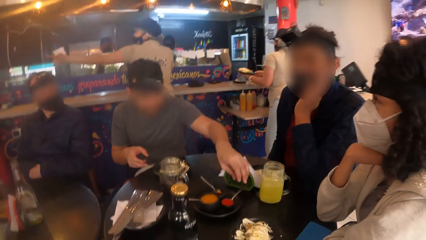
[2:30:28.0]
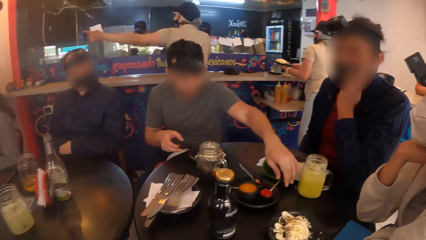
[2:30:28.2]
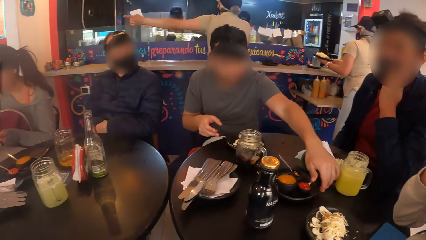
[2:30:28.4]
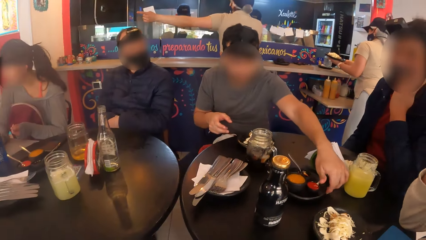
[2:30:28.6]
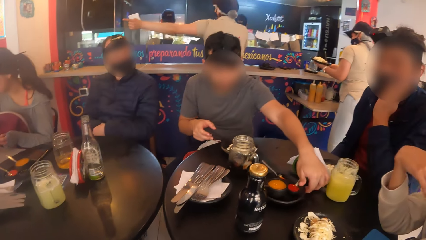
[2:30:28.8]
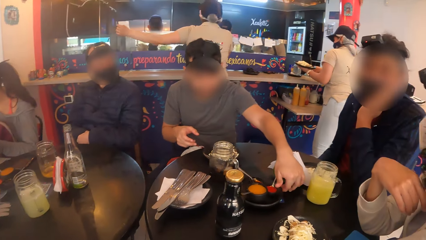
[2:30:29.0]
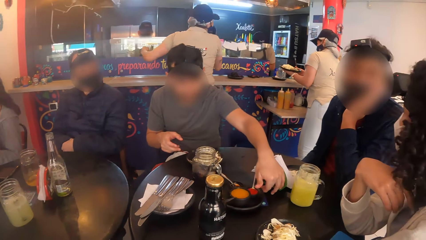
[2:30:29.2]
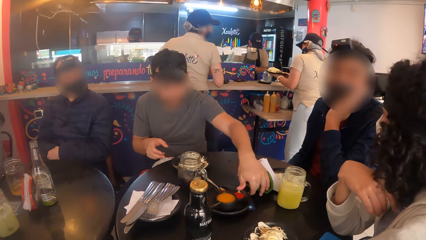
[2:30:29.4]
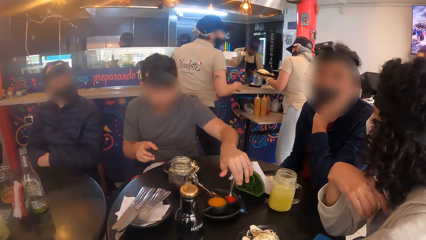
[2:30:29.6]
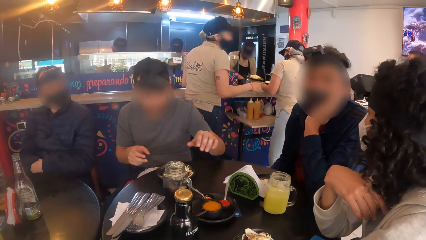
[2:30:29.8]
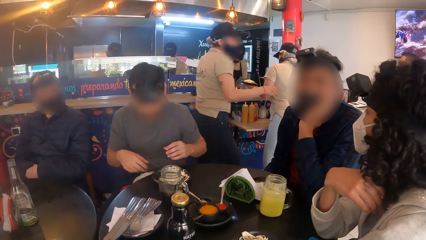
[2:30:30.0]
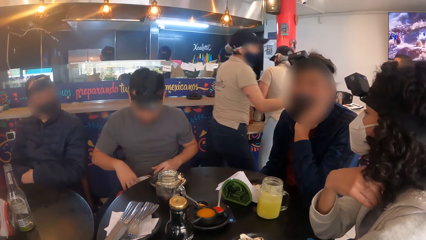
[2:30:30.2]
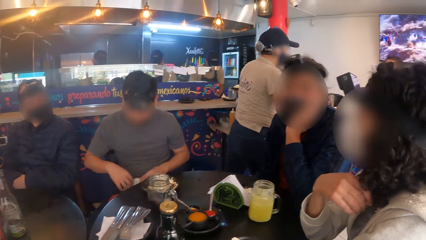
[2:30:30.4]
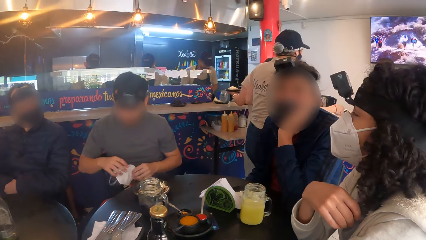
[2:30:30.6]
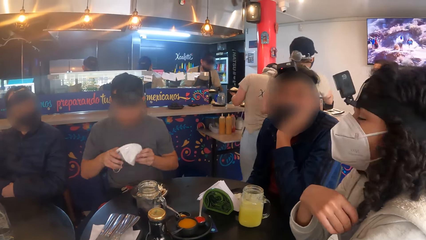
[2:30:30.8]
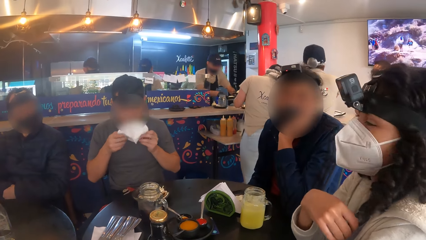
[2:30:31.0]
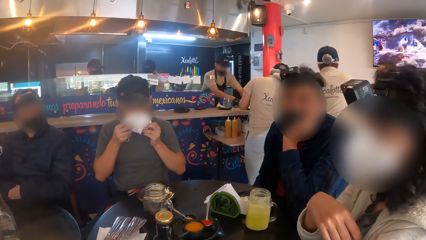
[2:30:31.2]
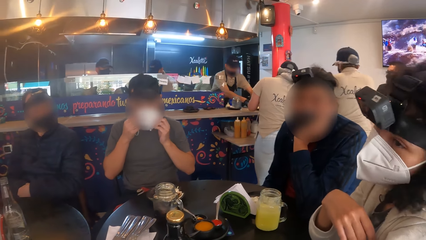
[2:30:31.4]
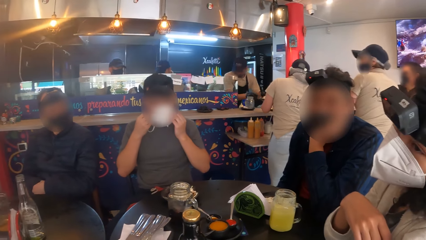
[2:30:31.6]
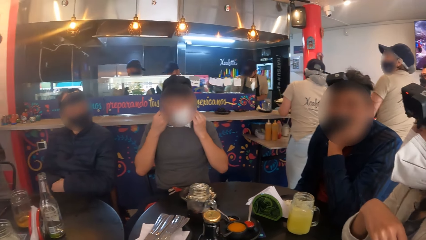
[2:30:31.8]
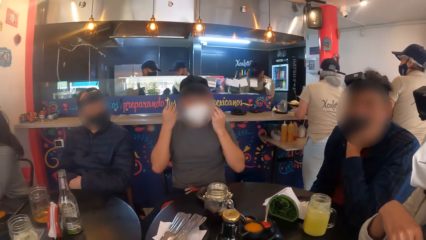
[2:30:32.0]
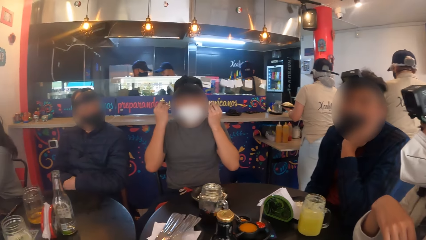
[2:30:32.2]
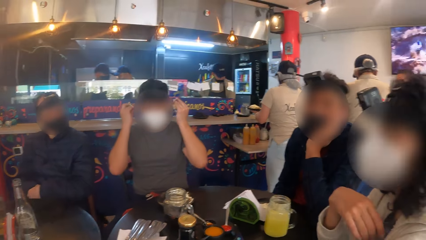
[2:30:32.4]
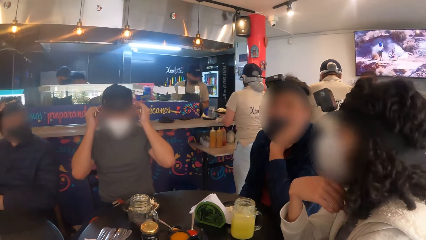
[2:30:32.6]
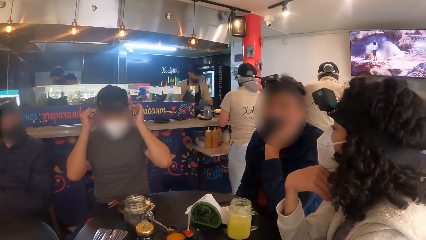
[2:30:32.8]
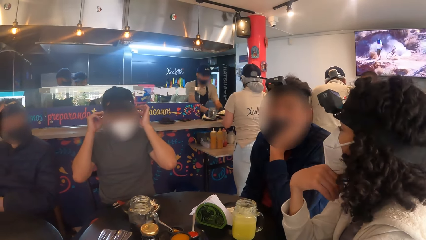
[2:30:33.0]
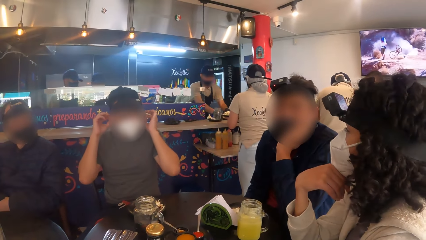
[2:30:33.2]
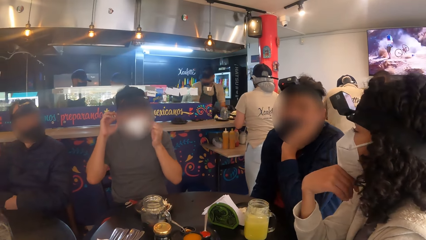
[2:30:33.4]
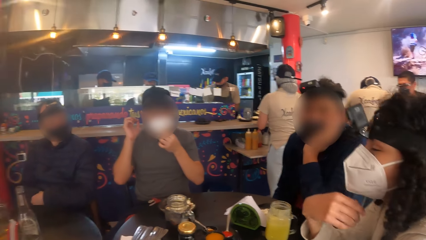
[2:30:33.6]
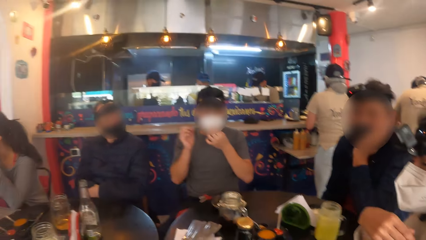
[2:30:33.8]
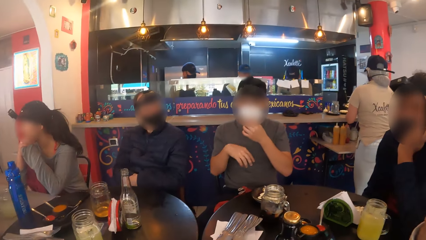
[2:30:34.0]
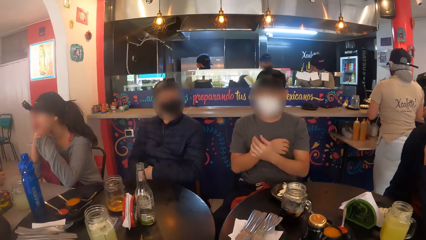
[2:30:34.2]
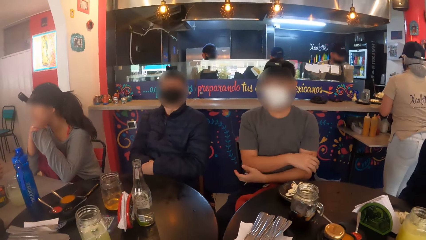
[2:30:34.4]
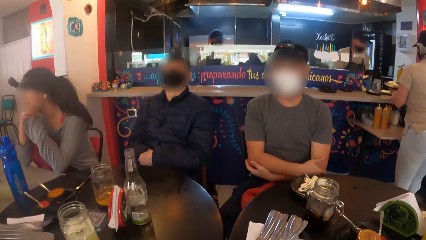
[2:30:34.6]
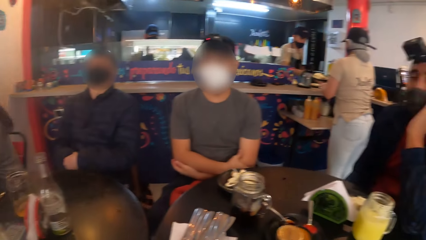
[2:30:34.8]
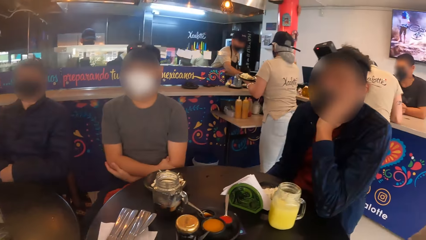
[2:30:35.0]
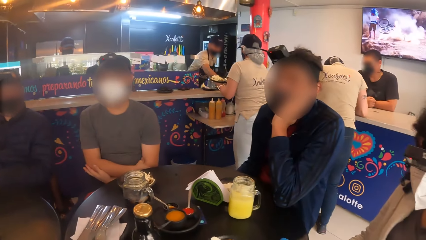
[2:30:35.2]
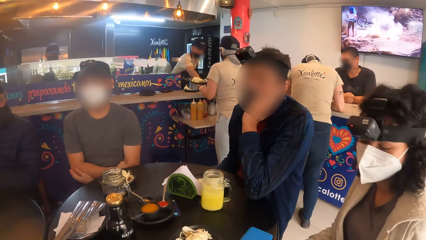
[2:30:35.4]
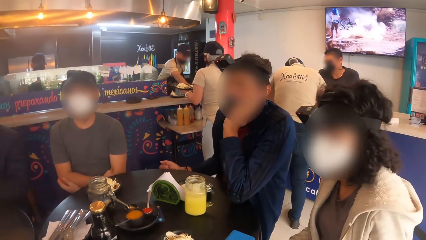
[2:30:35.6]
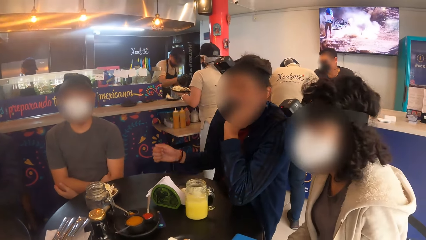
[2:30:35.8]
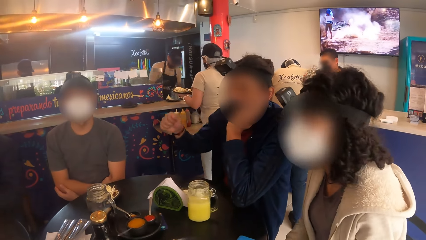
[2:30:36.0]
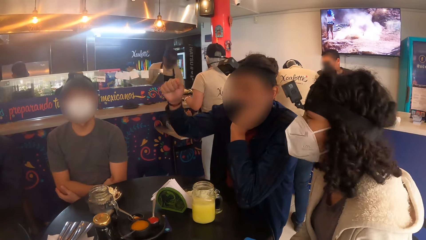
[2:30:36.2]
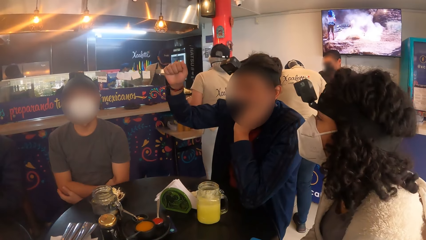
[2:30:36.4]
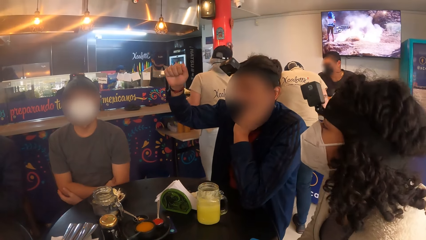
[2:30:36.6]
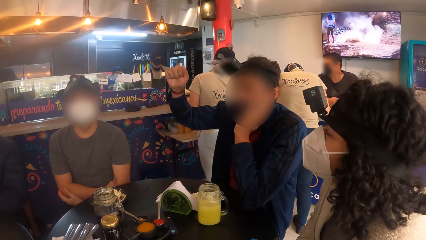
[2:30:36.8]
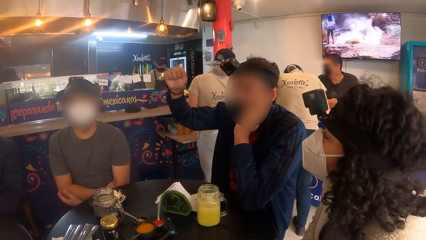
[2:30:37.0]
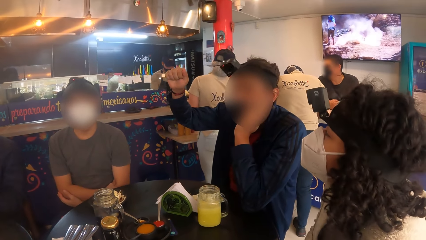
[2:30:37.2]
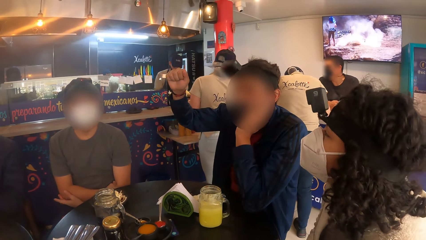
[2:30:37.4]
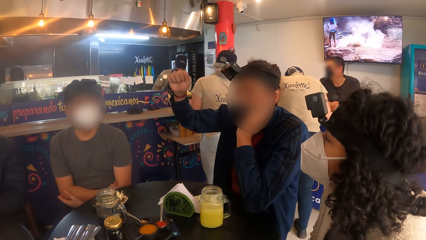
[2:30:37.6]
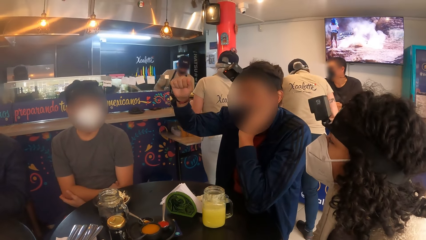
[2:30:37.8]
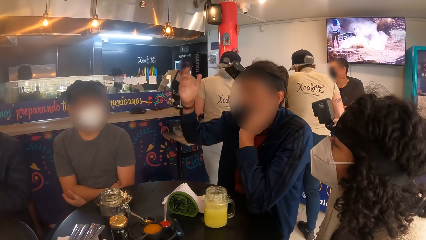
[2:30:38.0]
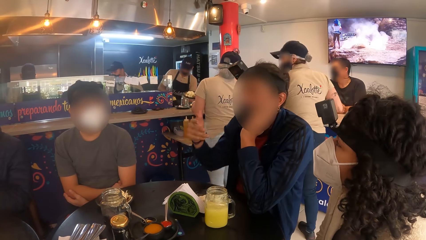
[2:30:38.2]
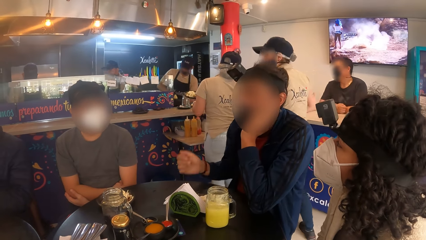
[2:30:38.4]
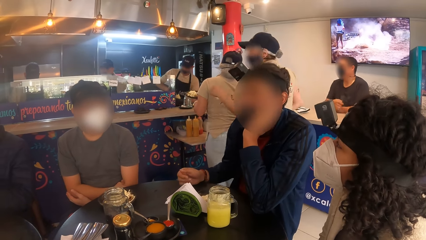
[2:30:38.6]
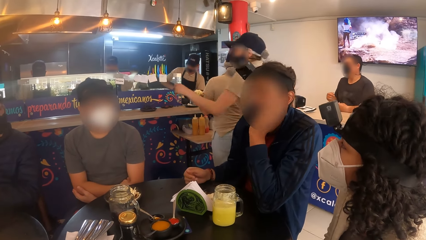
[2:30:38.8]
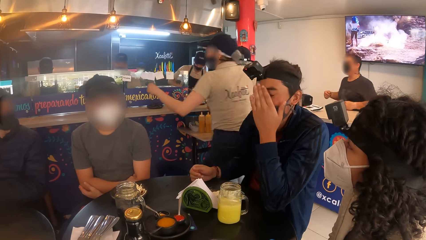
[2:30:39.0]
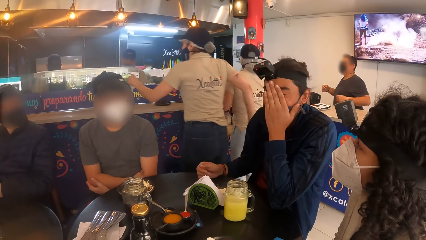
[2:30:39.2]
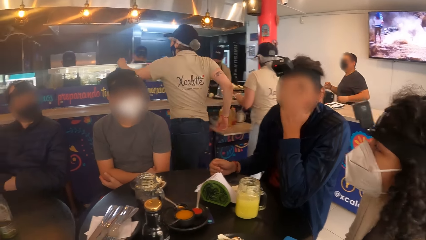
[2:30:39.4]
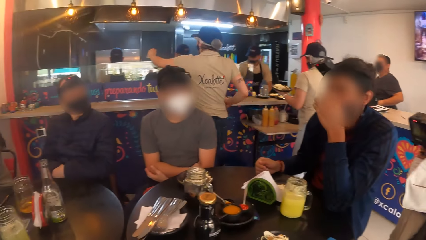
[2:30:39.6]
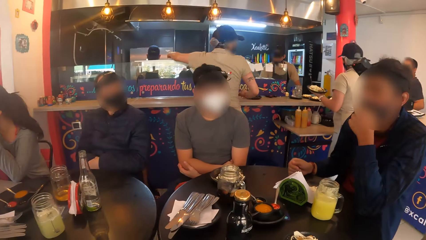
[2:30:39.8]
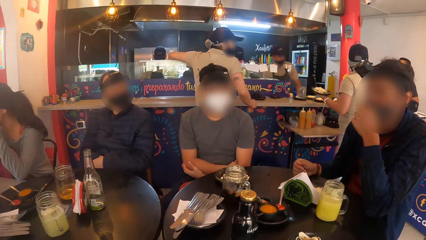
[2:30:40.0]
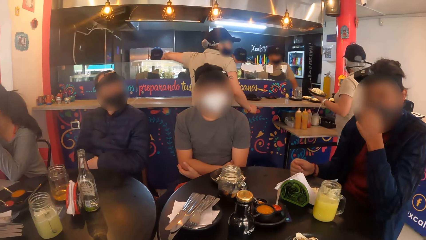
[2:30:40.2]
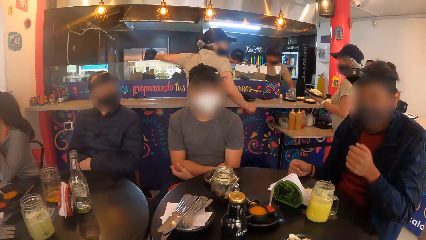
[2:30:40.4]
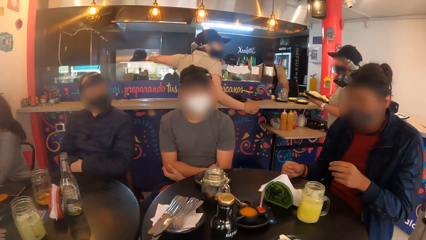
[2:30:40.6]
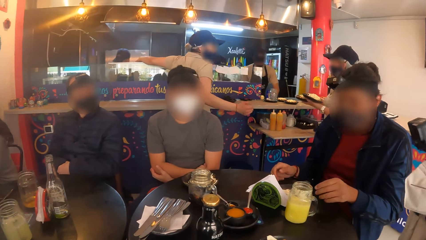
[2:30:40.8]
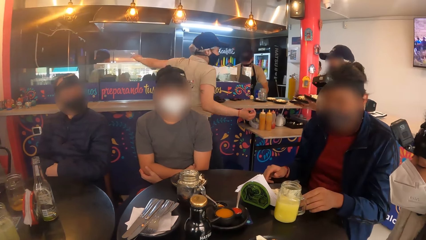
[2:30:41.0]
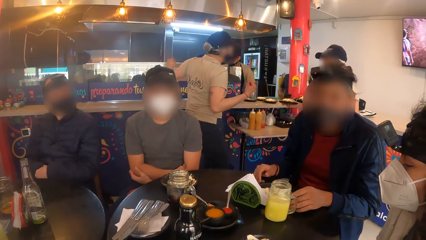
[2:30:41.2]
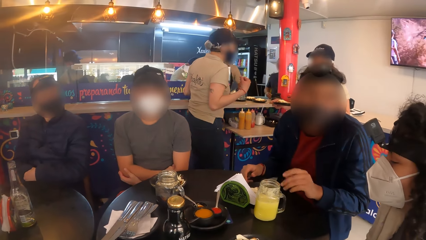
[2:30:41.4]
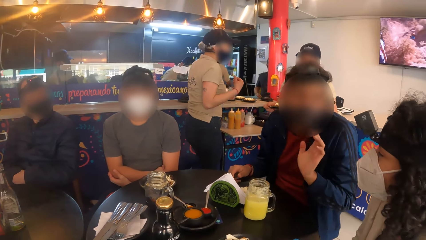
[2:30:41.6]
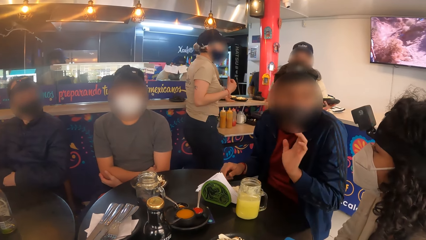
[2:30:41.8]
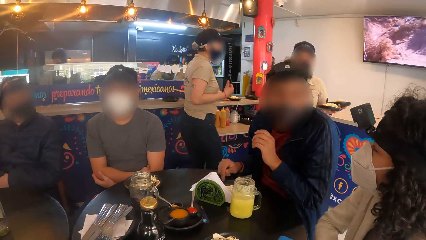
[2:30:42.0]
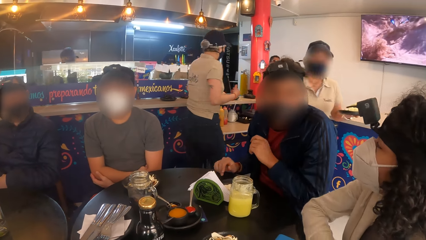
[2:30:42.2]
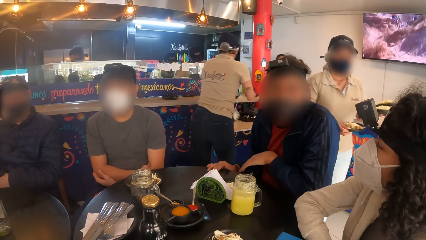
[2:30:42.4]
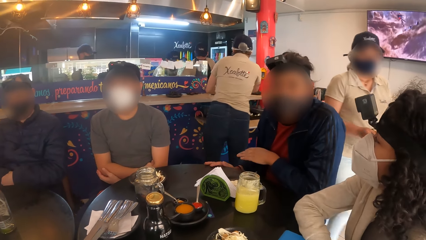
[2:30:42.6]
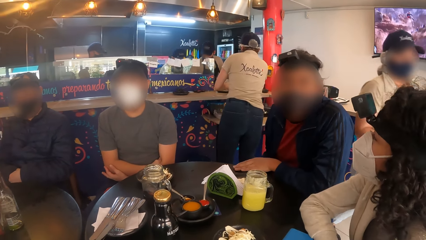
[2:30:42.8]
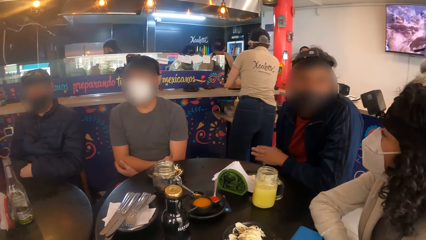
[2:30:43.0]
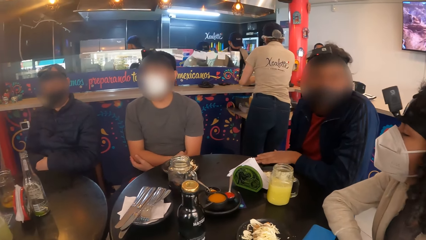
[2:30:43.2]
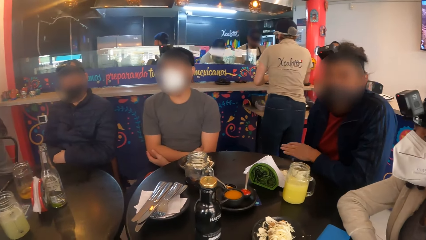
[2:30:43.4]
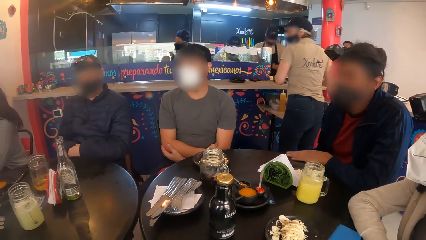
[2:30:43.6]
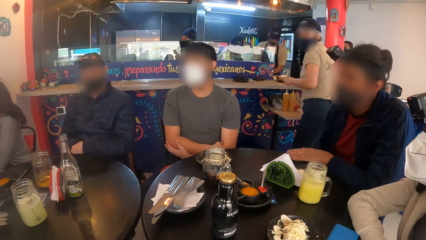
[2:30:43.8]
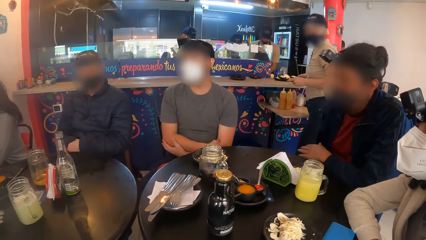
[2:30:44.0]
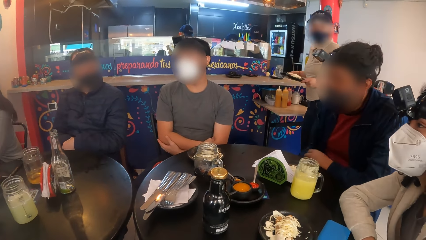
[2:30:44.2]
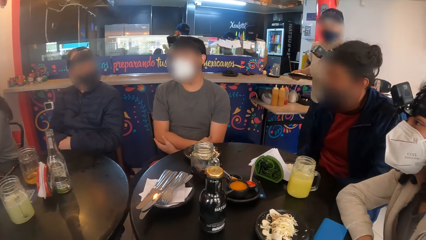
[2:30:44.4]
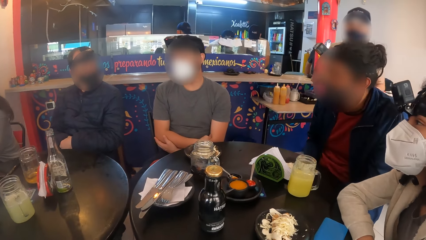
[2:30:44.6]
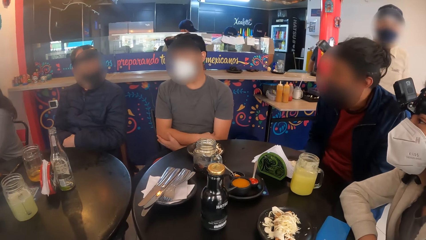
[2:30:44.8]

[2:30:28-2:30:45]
A man wears his nose mask with both hands. Another man raises his right hand. The other man converses with a woman.
